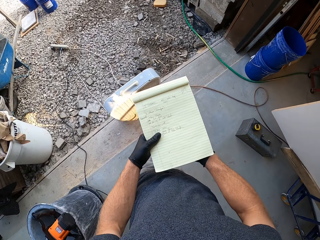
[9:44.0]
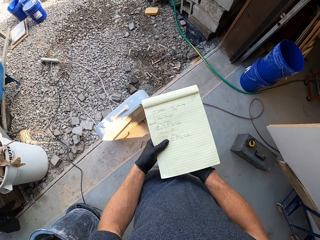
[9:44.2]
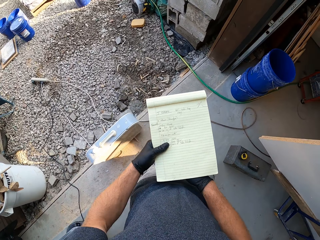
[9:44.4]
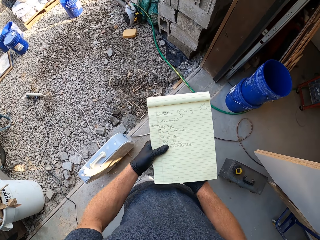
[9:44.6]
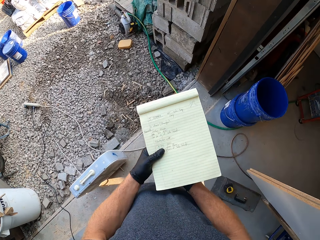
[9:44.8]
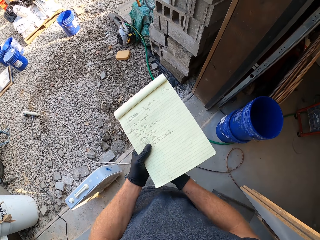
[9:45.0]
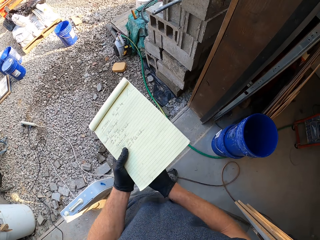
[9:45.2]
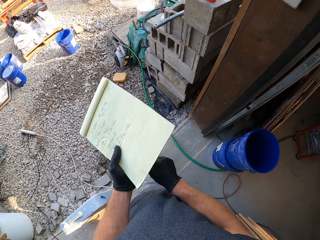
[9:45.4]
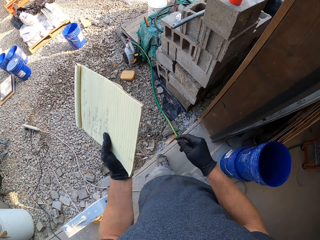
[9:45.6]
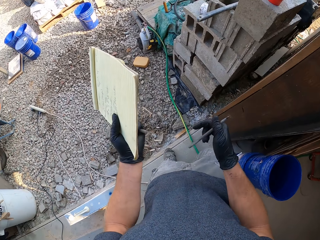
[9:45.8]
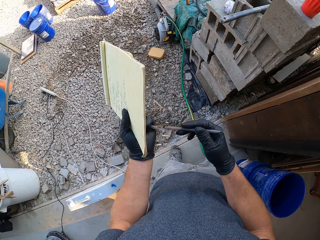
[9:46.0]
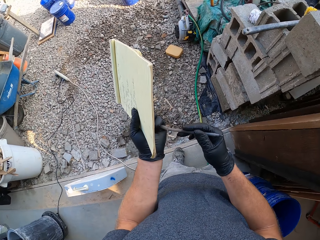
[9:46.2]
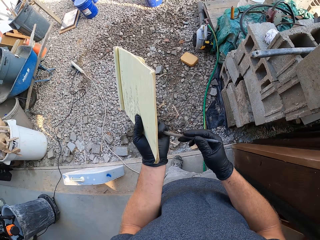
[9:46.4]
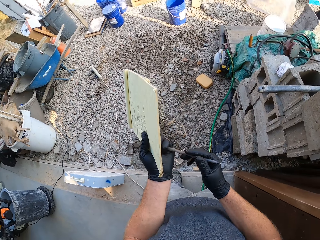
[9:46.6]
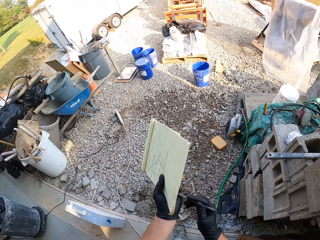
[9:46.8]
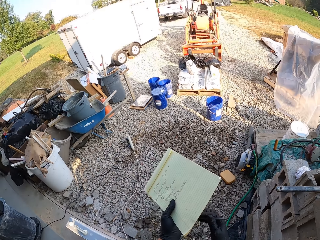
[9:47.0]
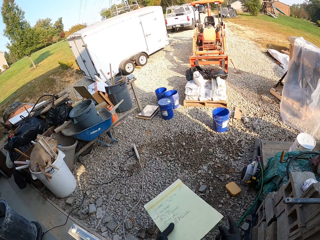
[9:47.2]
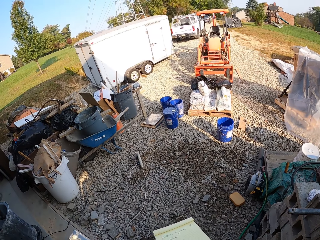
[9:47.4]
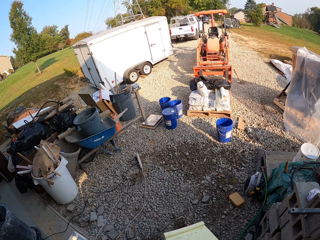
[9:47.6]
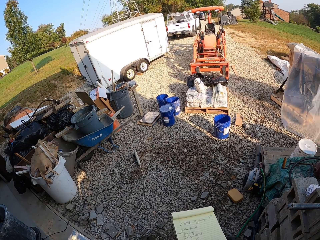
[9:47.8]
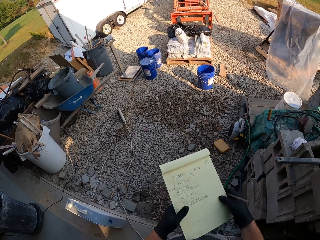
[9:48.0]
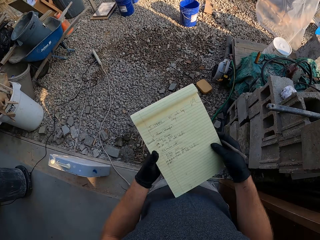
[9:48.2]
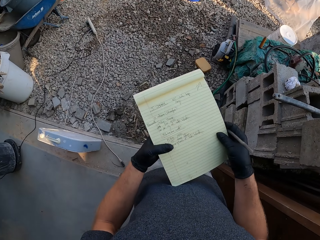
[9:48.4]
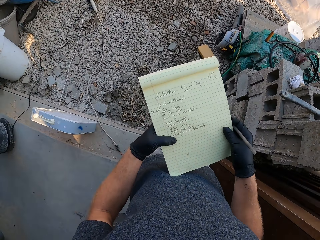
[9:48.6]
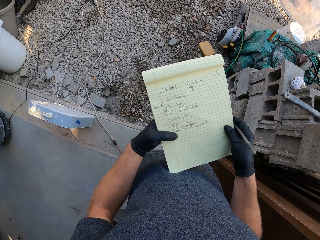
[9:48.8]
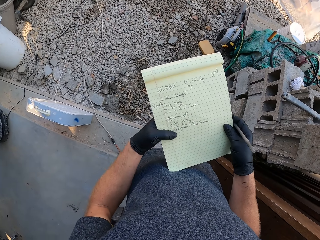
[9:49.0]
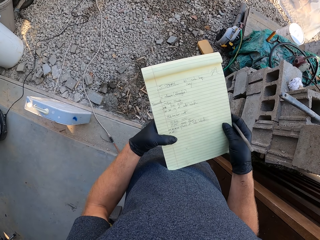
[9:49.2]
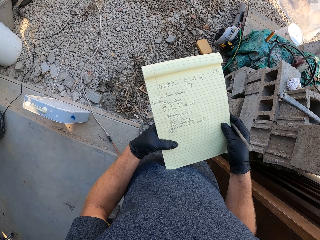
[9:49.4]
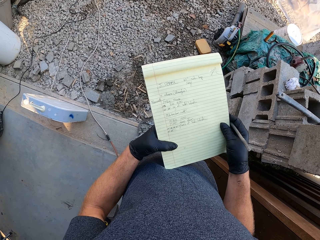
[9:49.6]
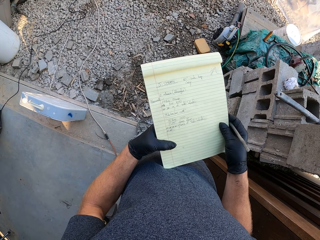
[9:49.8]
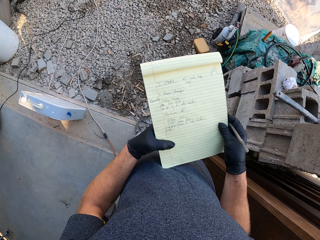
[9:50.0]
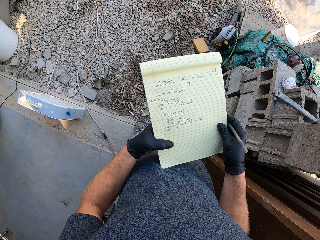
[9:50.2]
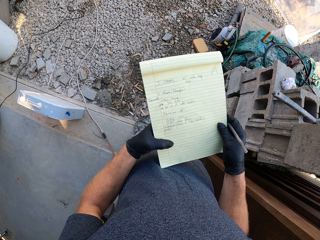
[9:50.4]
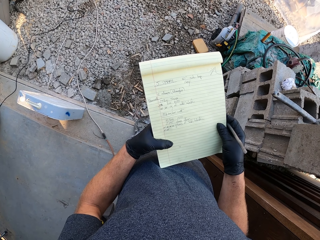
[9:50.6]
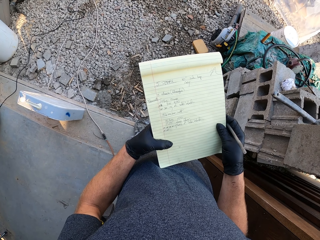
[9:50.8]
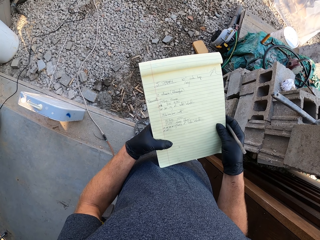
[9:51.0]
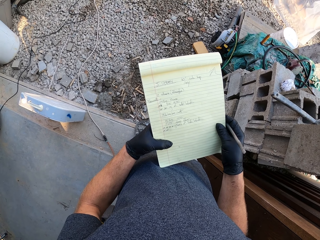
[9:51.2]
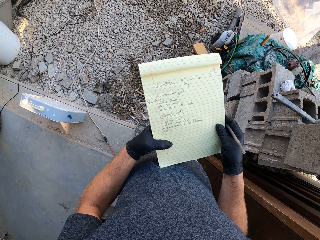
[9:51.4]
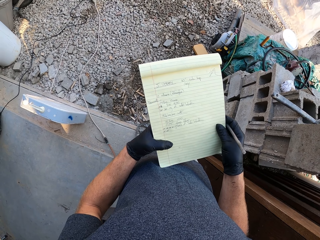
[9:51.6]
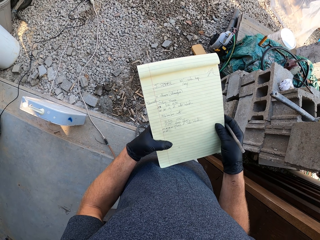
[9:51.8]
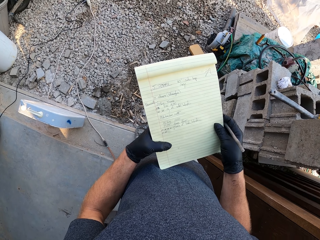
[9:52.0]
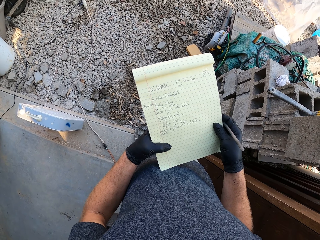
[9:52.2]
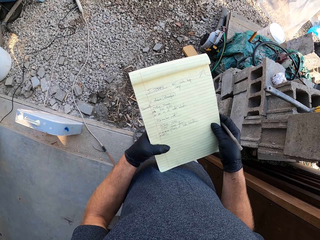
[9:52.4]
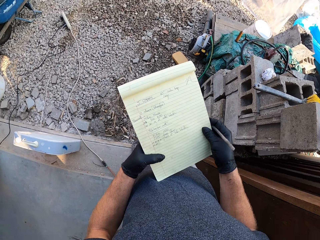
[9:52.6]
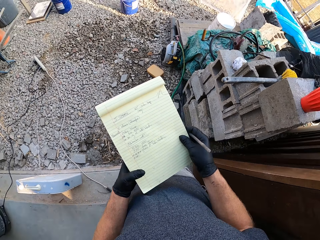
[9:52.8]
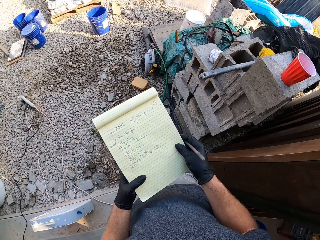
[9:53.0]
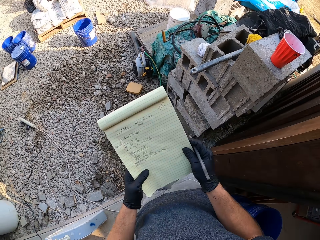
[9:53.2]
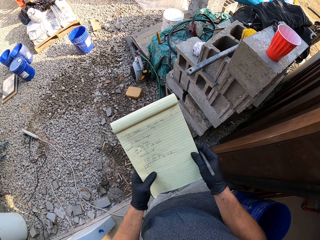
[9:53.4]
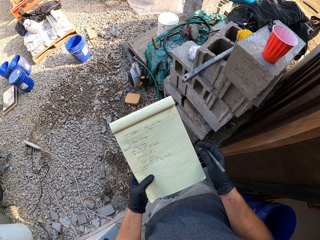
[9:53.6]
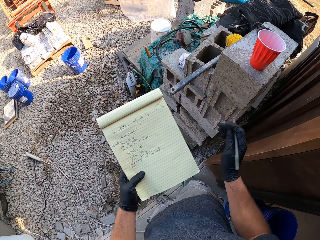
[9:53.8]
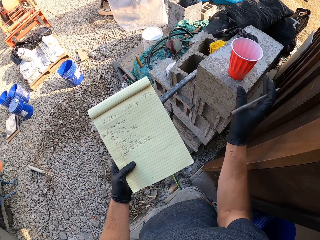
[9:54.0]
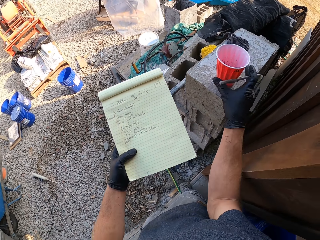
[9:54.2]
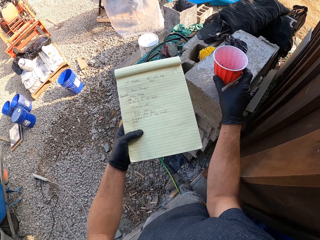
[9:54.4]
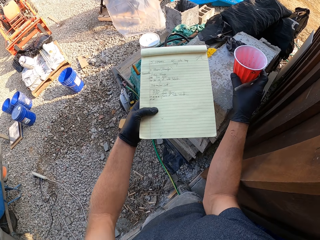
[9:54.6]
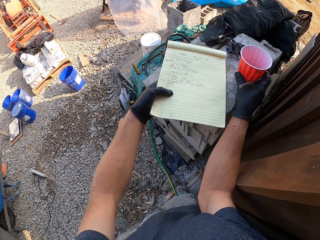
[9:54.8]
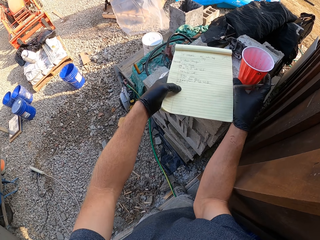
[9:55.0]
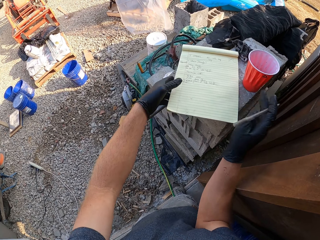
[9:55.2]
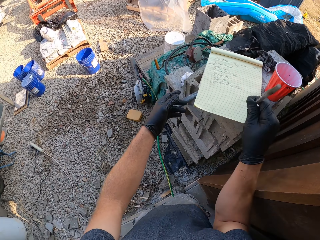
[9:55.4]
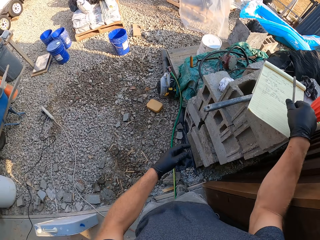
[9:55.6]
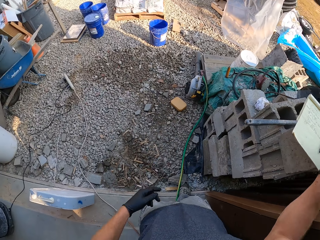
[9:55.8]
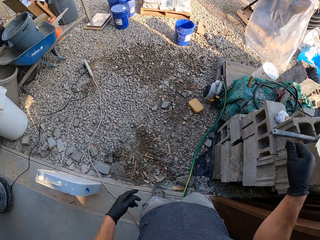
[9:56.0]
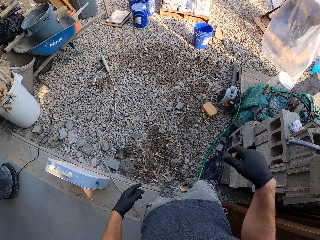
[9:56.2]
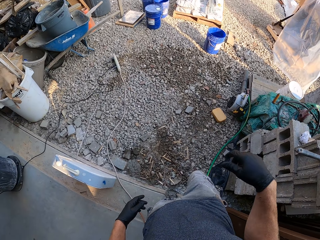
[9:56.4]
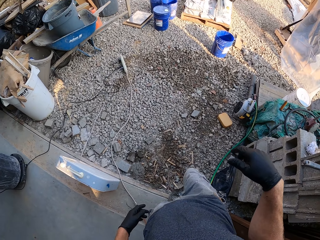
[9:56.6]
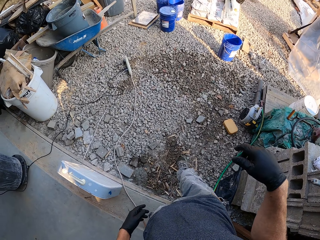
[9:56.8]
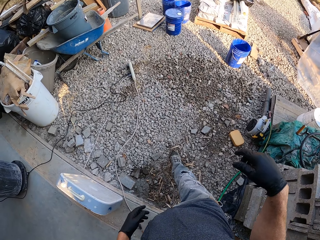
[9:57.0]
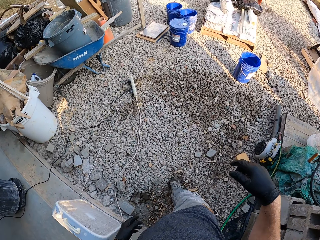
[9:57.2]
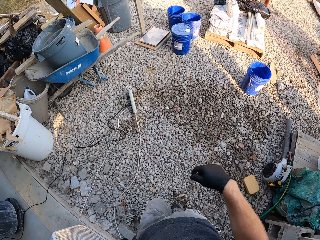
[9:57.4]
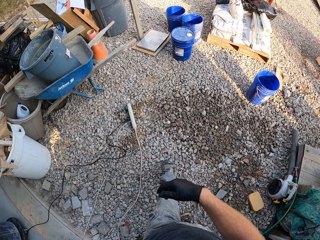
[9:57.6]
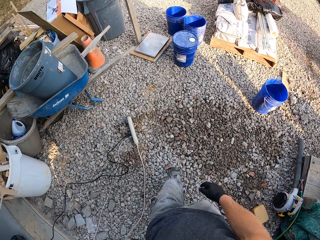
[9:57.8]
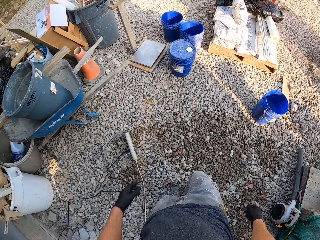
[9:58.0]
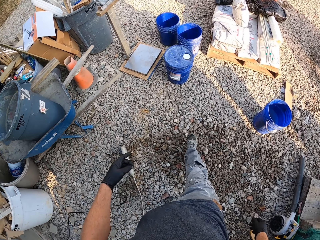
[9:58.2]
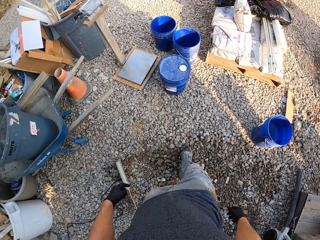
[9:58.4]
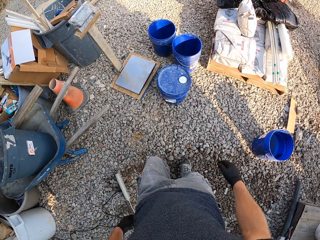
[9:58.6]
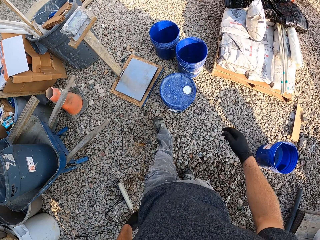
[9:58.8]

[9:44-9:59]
The camera wearer reads the sketch book. They cover the pen. They read the sketch book. They move a mixing cup on the concrete block. They place the sketch book on the concrete block. They place the pen on the sketch book. They walk out of the garage. They walk in the construction workshop.

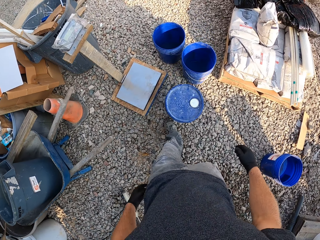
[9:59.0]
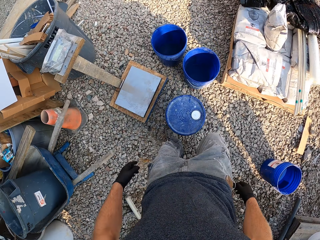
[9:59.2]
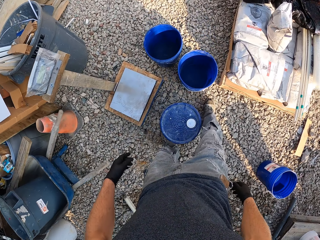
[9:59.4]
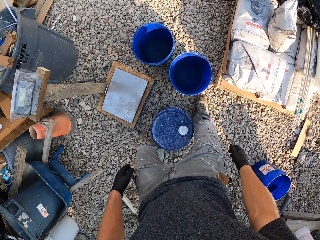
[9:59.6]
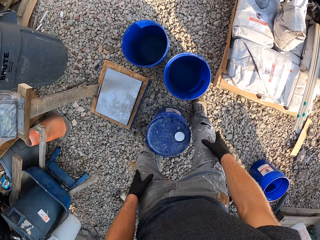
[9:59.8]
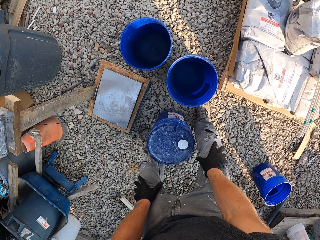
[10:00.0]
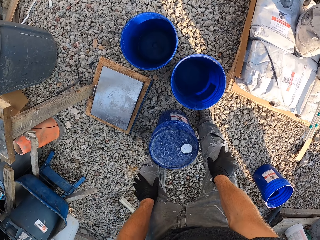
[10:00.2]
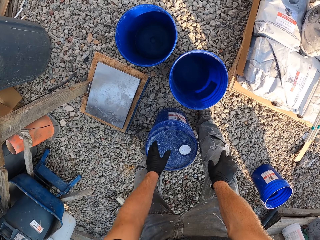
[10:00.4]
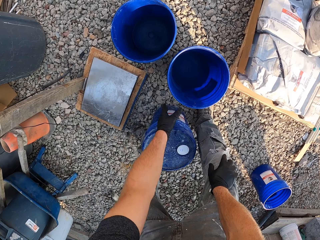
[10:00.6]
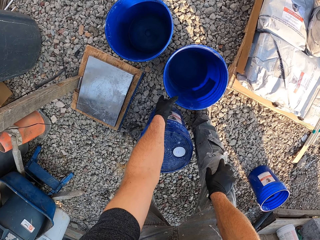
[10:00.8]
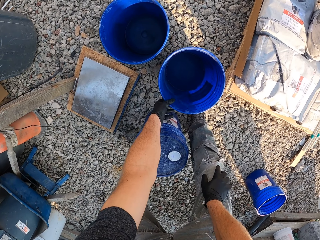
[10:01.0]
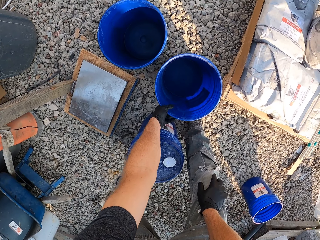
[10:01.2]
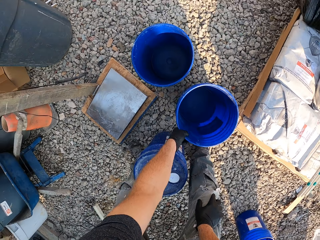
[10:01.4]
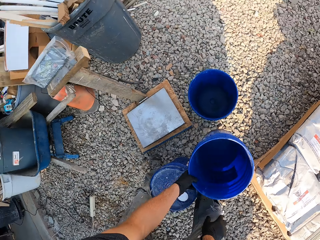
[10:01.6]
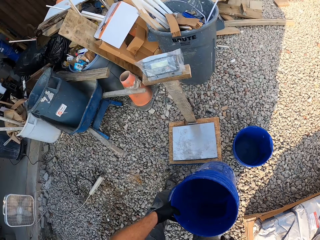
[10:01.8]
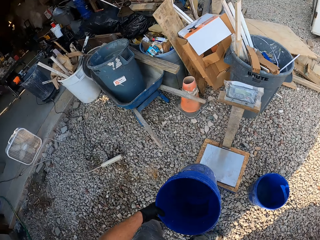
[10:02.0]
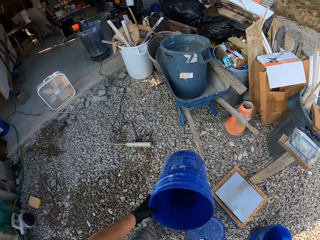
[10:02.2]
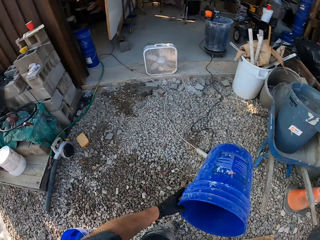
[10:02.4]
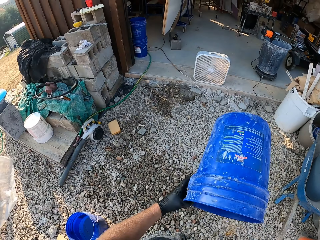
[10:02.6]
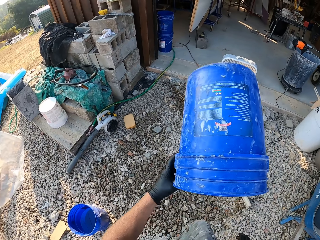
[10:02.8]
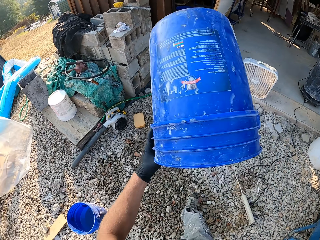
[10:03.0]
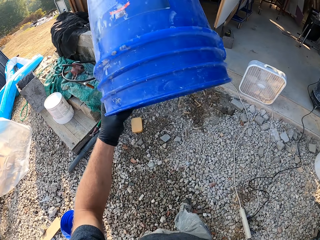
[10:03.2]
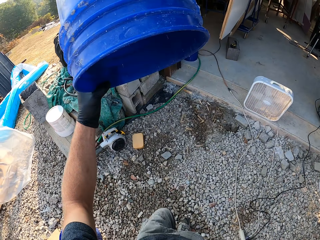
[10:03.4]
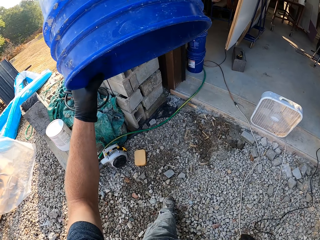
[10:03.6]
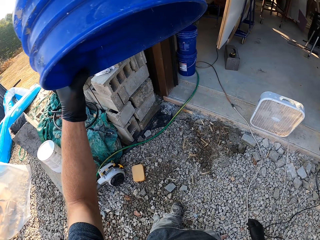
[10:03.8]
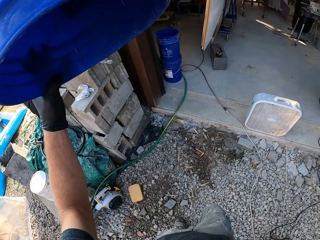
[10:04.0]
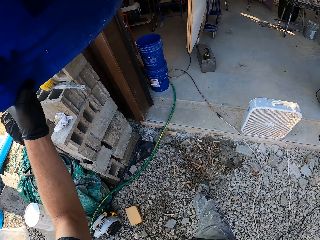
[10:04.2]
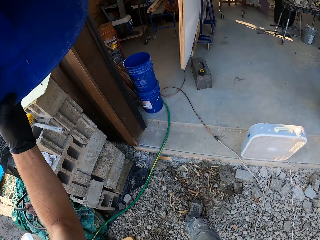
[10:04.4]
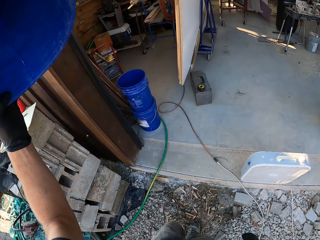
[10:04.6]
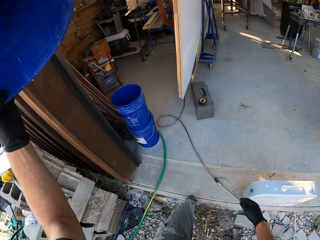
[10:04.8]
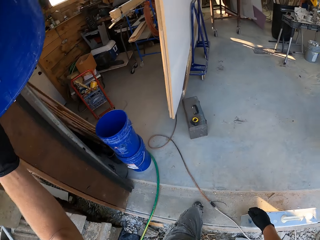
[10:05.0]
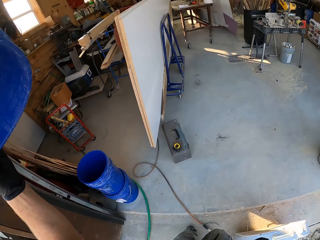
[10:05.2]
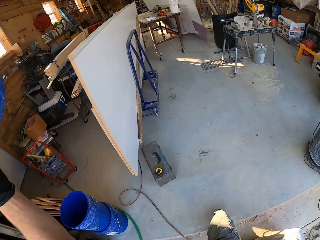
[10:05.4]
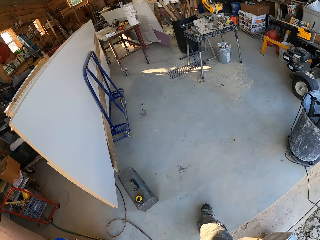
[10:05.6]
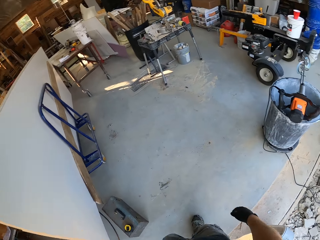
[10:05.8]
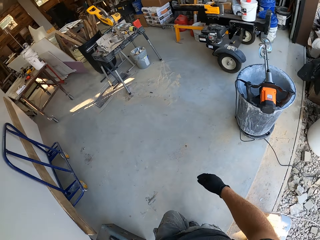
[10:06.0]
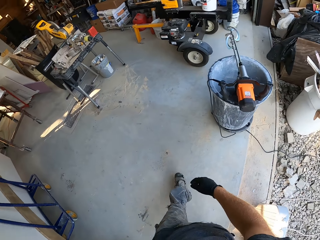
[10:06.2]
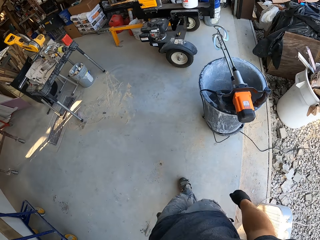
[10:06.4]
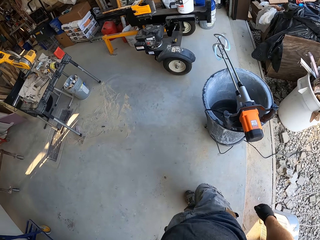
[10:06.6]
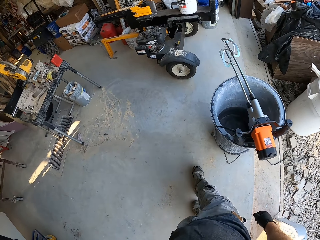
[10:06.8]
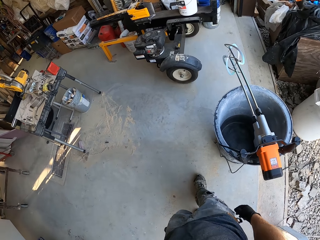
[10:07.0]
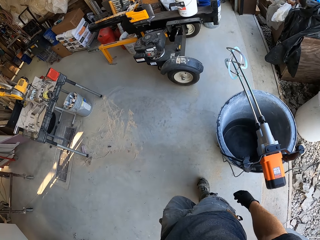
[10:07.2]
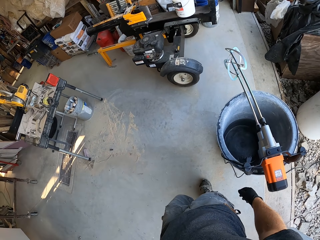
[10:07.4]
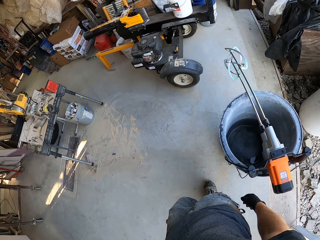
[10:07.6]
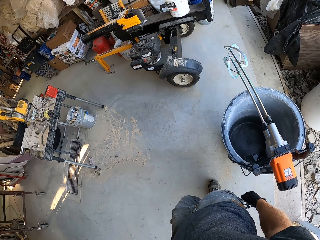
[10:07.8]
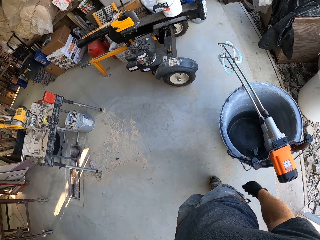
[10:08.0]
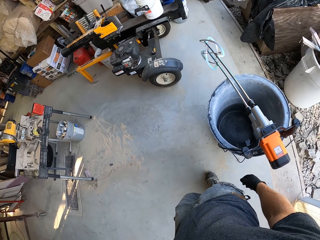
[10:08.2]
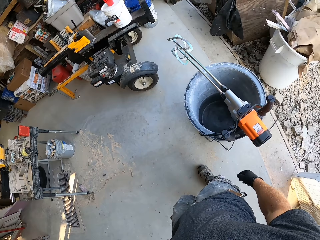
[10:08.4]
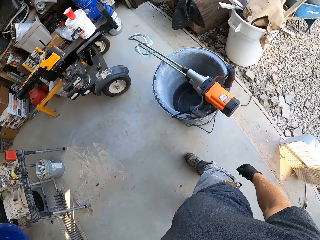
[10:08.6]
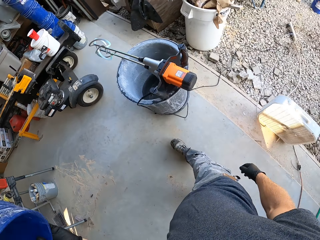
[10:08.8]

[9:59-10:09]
The camera wearer touches the knees. They pick up a bucket. They walk in the construction workshop. They lift the bucket. They walk in and out of the garage.
